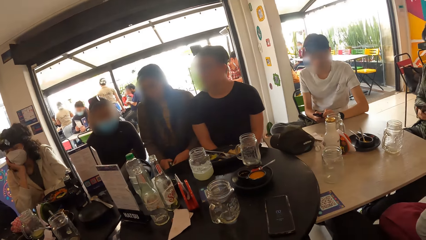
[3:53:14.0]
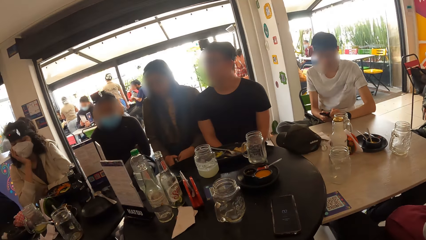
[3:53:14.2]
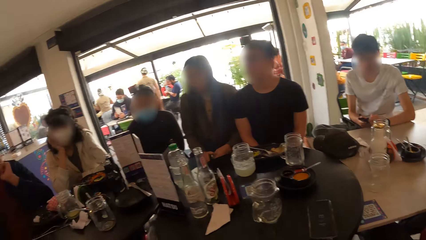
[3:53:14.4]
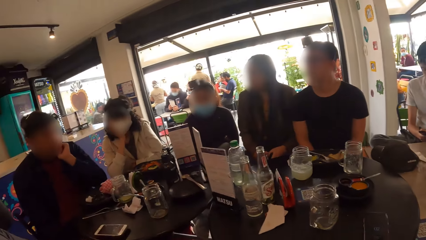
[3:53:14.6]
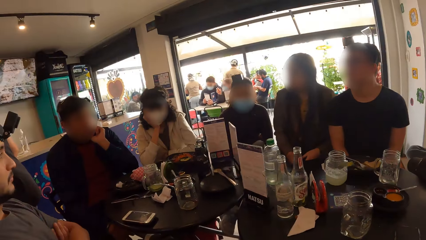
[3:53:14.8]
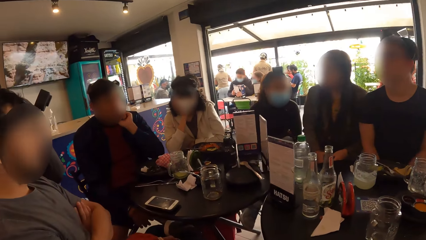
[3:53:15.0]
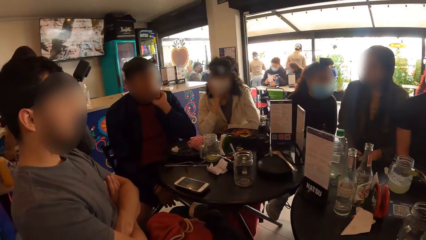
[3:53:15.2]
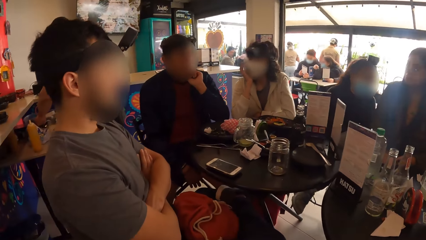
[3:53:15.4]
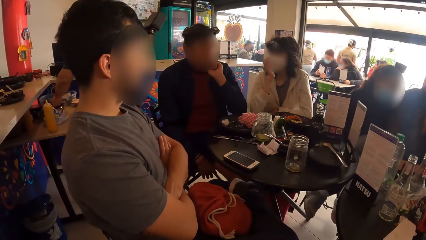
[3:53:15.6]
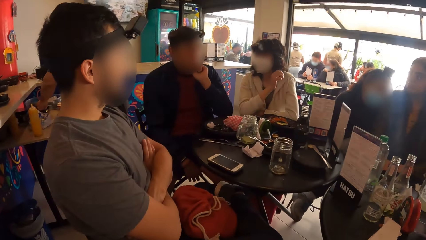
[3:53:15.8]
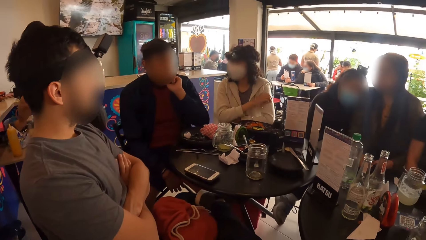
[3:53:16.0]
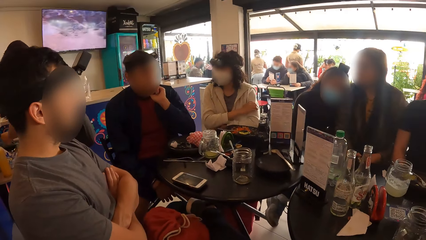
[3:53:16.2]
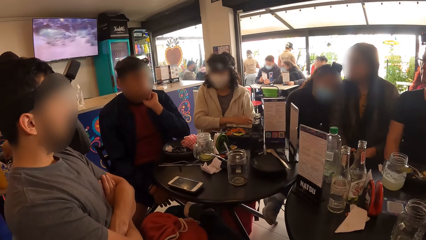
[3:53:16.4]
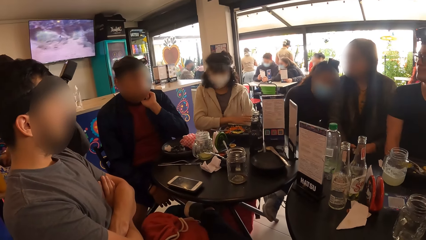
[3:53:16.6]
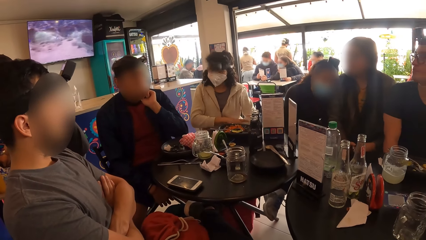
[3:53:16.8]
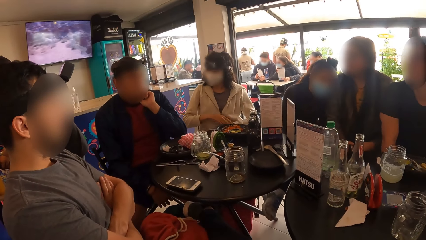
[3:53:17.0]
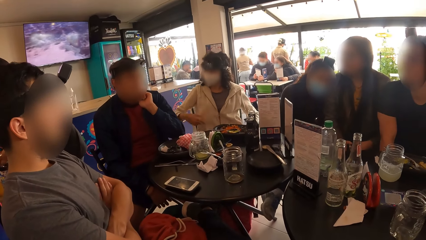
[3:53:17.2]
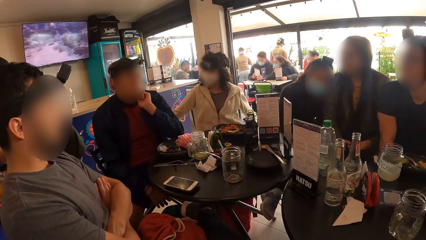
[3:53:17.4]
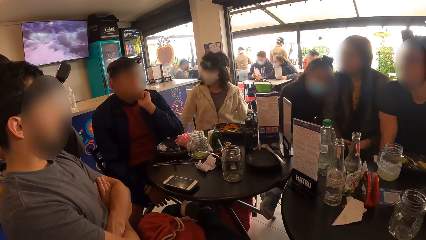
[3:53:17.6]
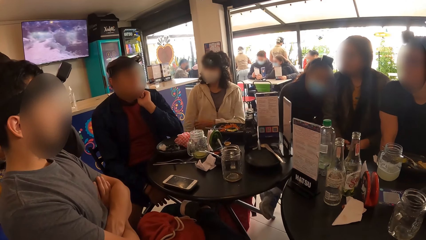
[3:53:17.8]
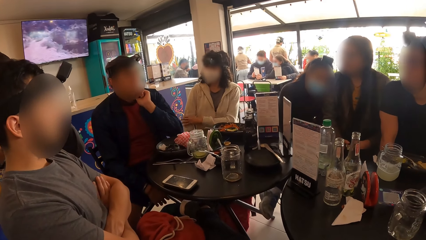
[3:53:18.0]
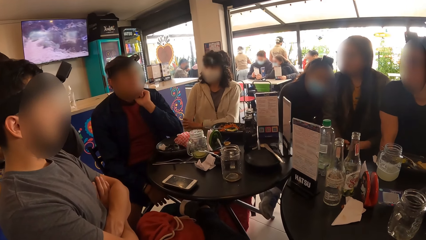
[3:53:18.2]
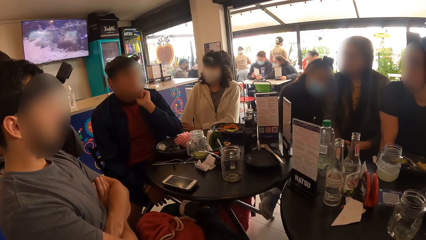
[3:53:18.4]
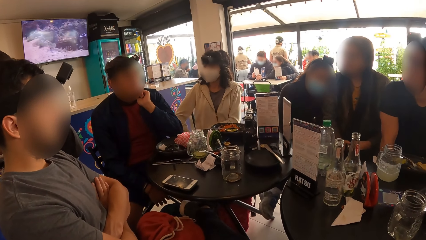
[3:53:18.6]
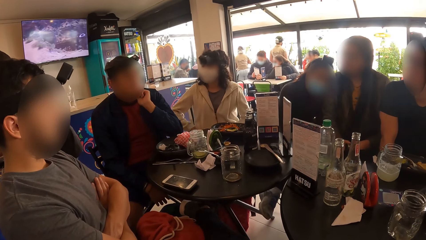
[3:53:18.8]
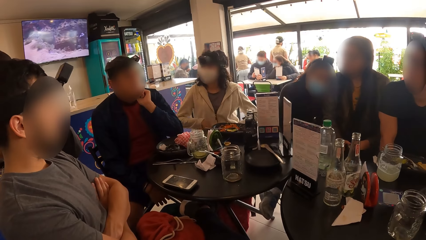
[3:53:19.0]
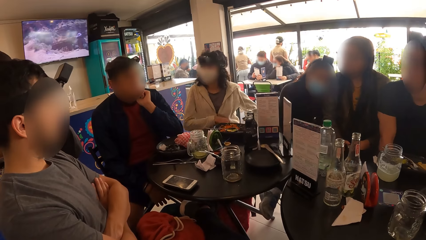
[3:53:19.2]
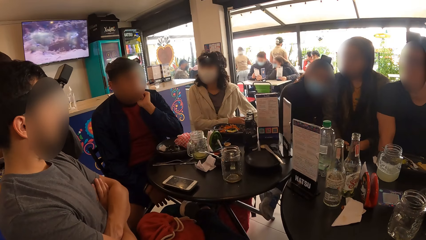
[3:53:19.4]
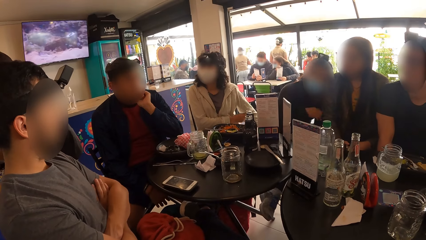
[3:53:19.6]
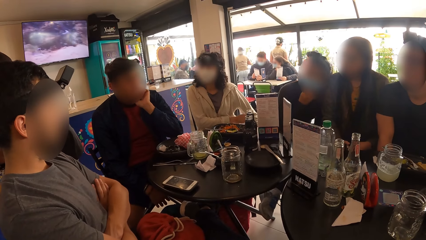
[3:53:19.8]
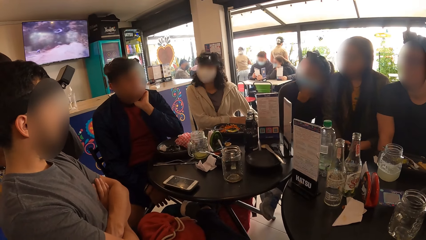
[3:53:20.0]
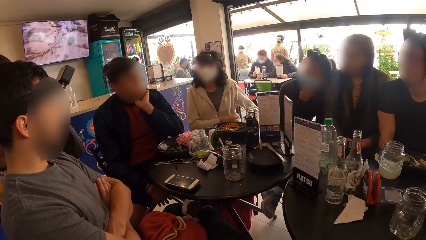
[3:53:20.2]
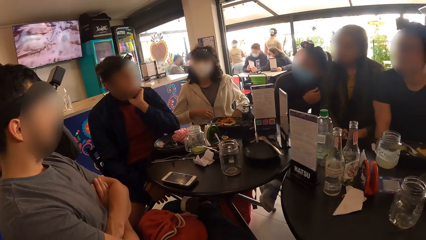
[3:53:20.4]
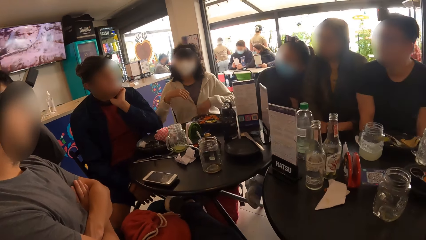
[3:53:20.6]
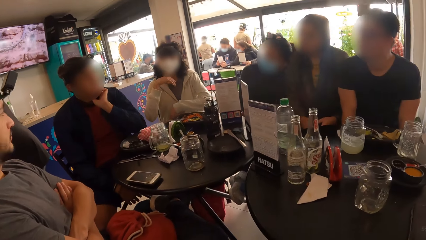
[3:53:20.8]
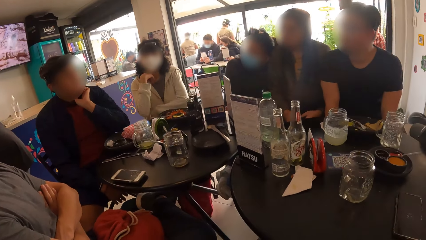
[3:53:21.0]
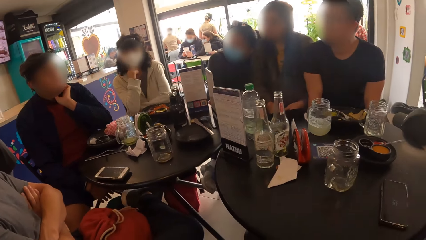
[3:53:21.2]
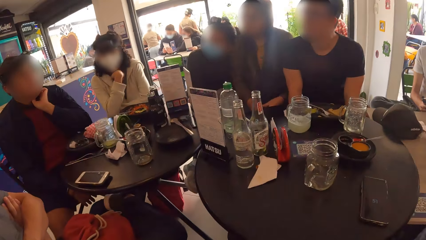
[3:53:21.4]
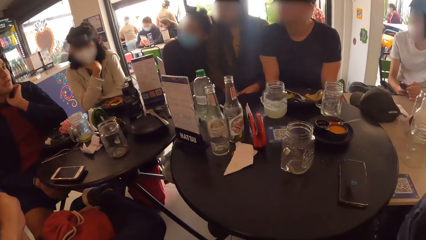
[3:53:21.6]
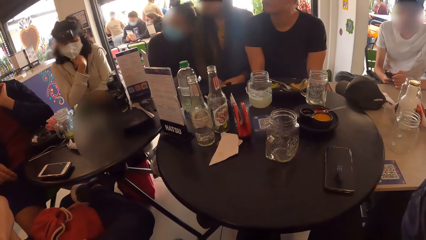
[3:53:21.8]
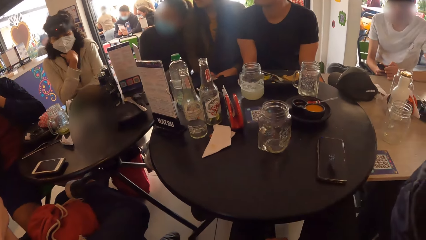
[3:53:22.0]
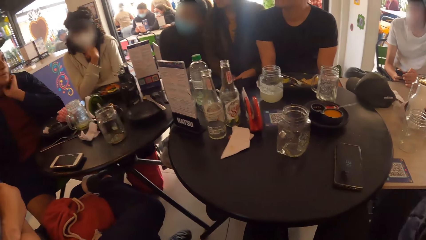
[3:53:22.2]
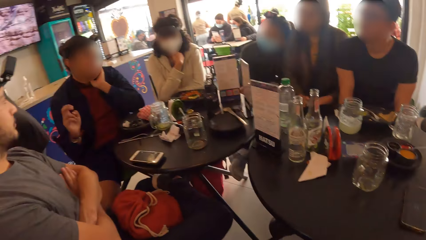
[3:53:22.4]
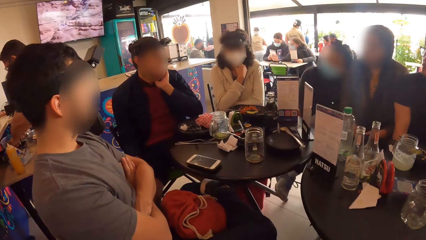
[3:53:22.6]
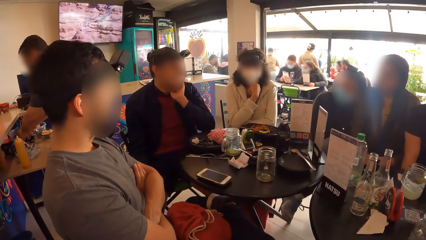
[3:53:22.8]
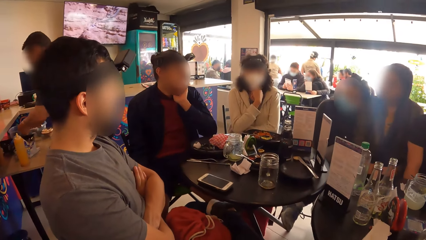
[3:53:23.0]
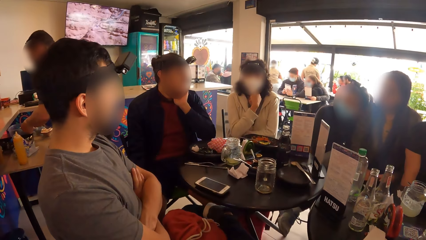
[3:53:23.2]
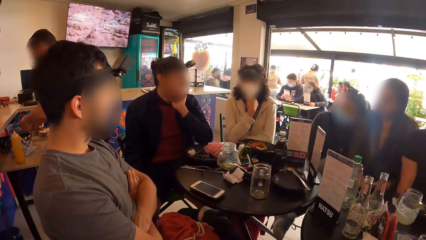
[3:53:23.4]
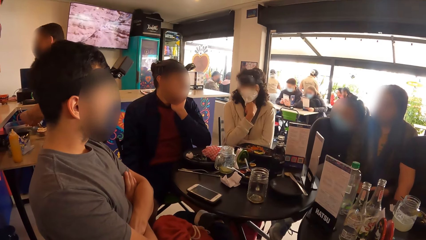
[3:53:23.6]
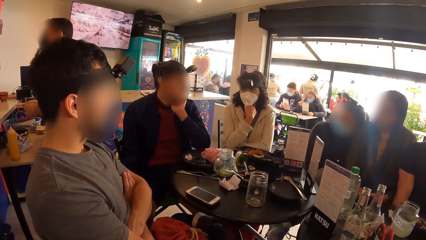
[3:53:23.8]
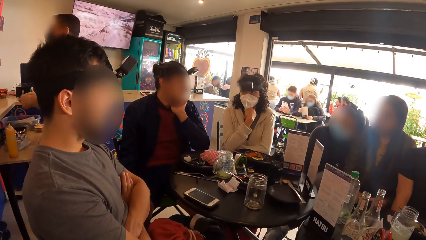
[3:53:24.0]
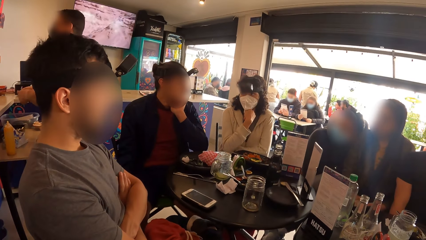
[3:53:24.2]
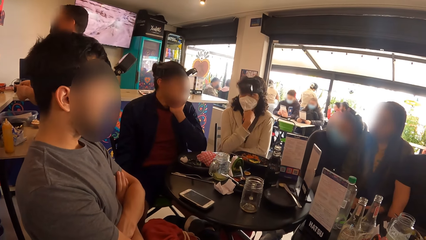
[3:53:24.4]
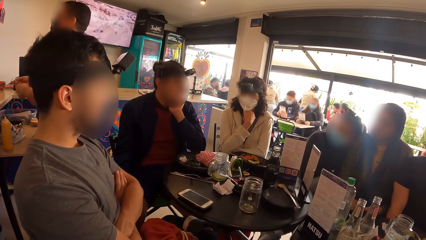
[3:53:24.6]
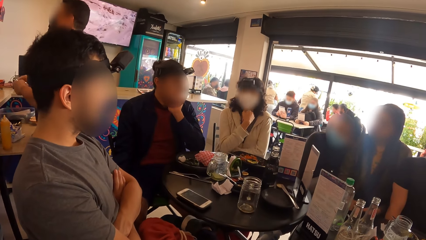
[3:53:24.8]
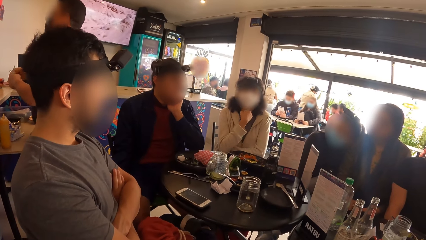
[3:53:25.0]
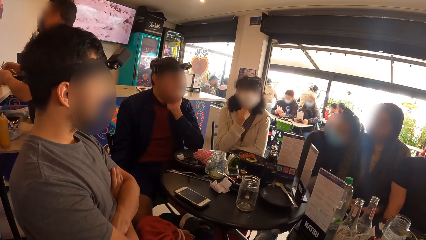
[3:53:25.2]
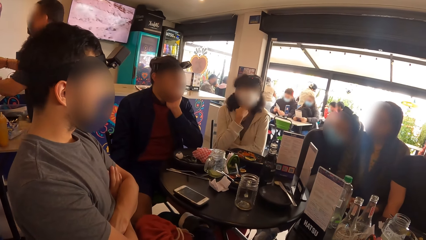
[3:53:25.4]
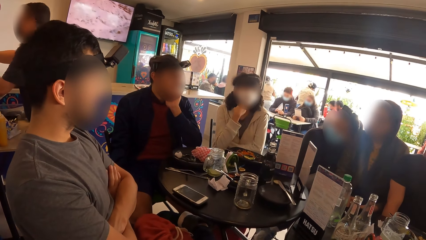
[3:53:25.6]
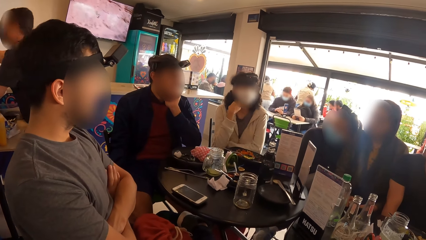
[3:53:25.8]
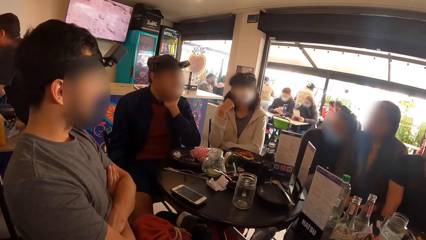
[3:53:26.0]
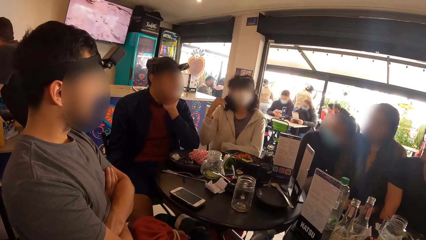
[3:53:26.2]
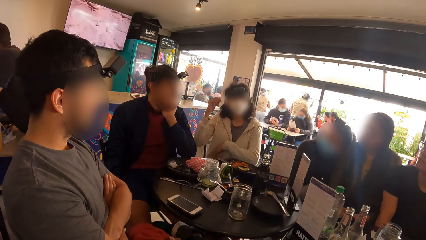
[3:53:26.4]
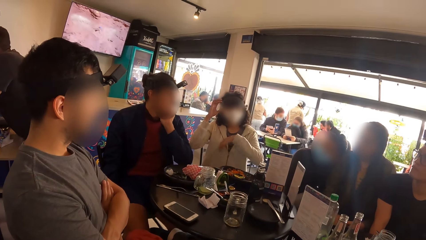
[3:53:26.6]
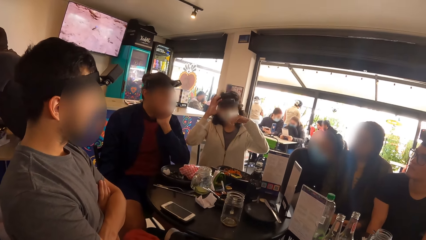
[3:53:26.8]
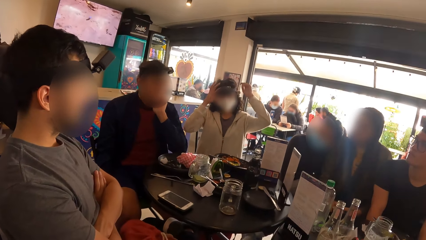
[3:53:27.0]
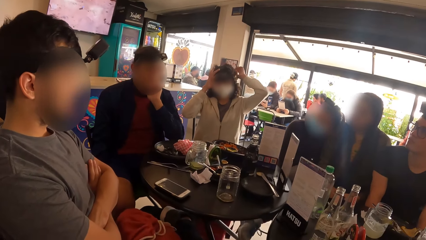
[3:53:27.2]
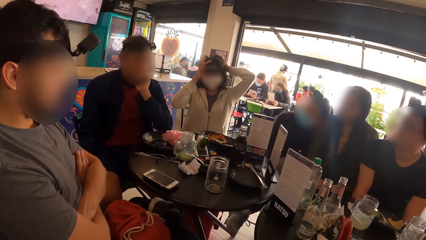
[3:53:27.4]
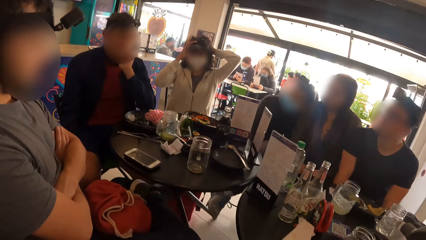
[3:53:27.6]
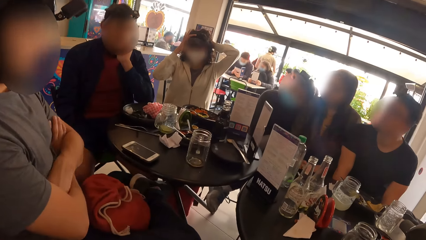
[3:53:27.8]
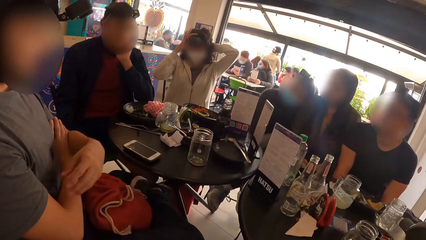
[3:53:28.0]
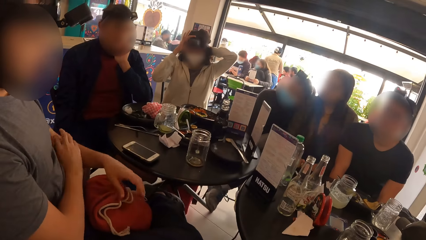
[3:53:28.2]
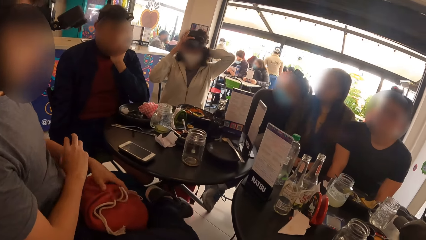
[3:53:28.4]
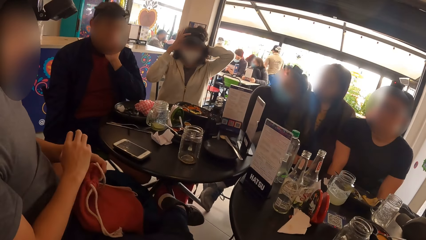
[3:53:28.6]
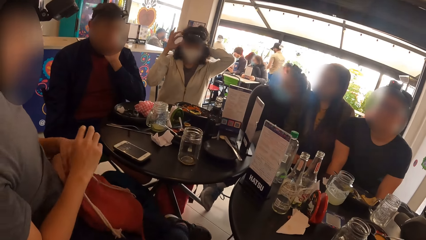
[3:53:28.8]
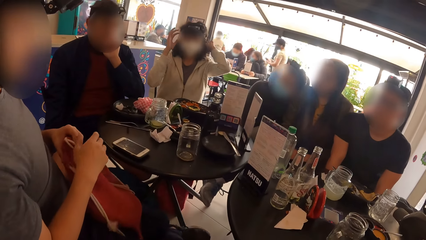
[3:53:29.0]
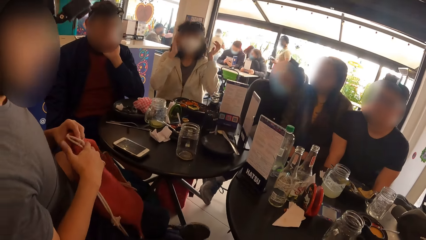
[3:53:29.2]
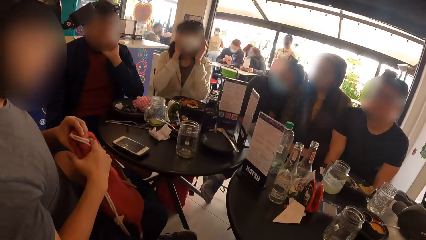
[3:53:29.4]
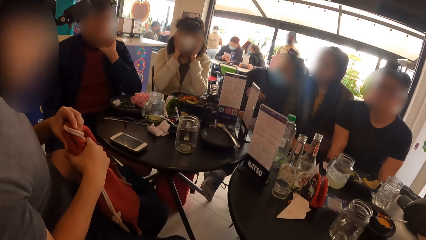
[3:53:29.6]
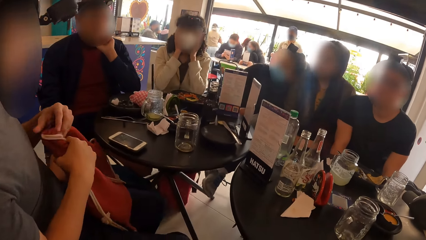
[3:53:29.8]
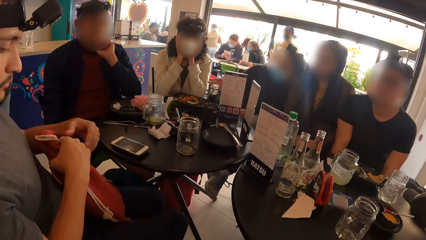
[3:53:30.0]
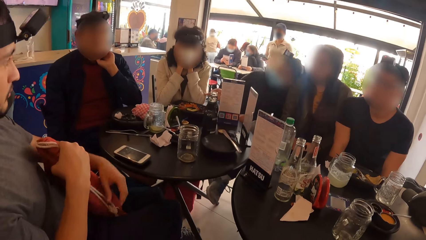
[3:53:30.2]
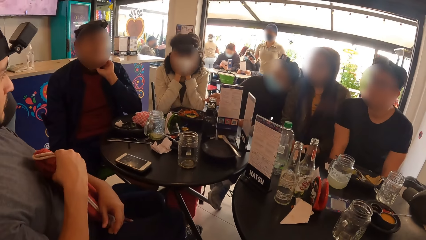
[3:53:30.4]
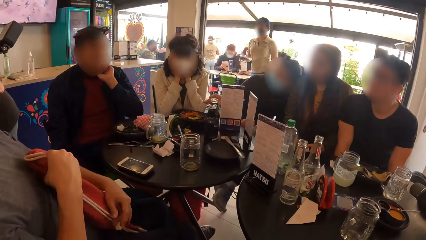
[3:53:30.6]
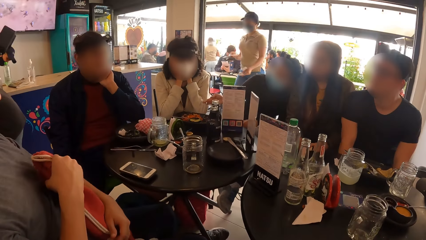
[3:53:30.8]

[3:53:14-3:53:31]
The camera wearer looks around. They listen to the speech.
